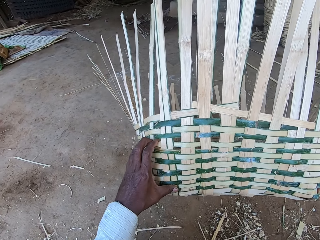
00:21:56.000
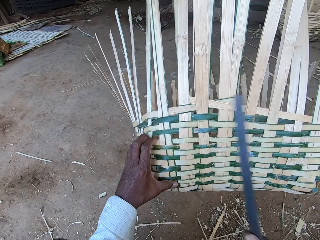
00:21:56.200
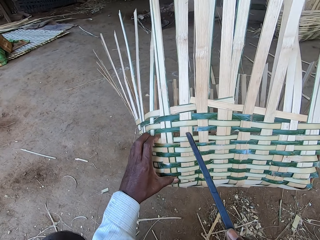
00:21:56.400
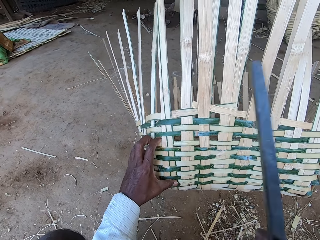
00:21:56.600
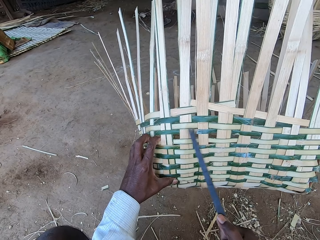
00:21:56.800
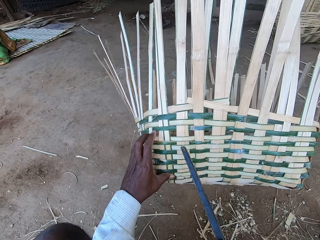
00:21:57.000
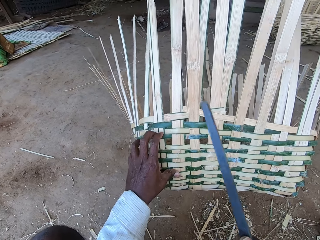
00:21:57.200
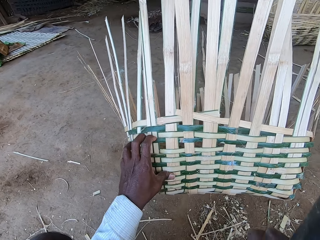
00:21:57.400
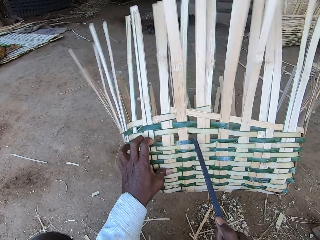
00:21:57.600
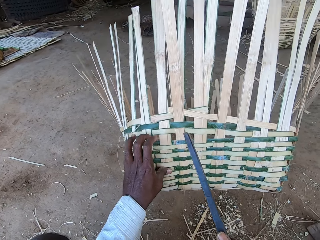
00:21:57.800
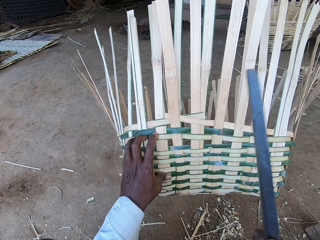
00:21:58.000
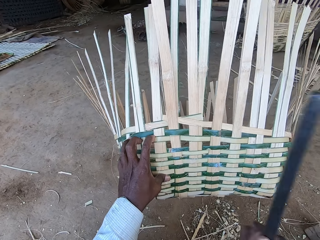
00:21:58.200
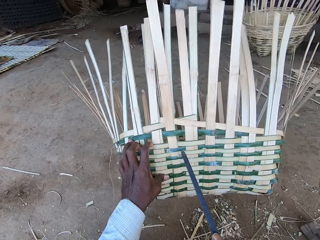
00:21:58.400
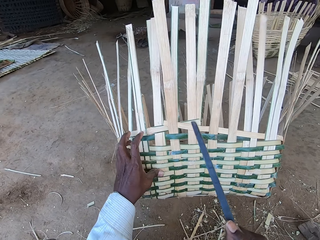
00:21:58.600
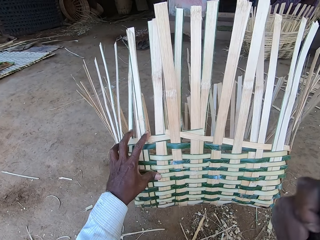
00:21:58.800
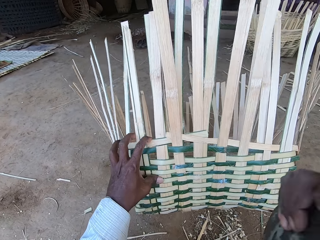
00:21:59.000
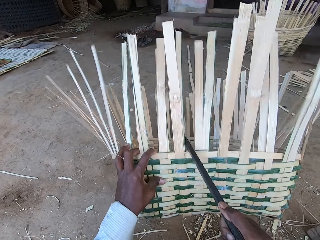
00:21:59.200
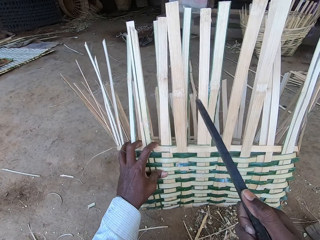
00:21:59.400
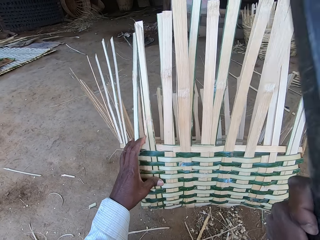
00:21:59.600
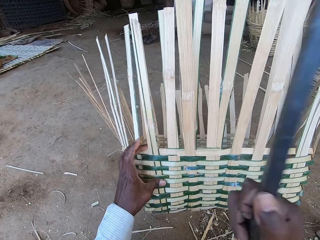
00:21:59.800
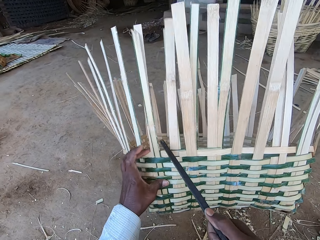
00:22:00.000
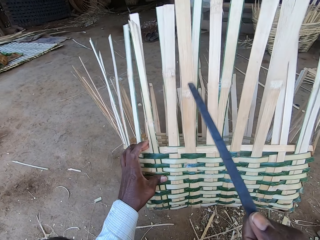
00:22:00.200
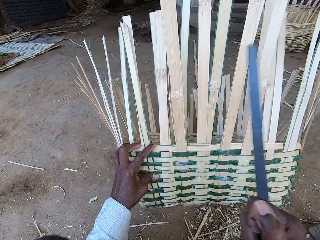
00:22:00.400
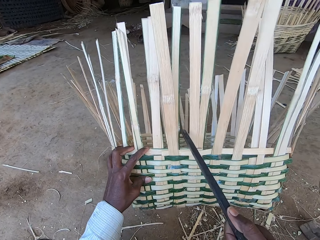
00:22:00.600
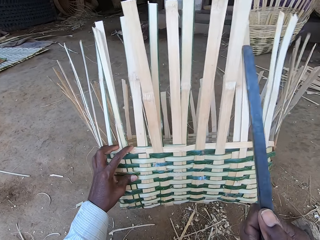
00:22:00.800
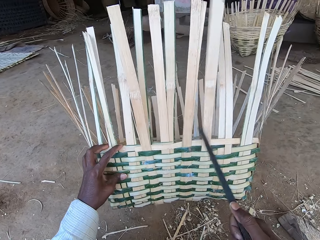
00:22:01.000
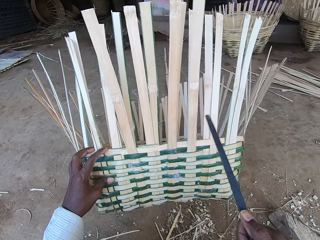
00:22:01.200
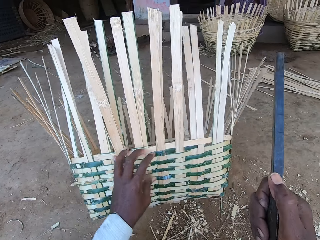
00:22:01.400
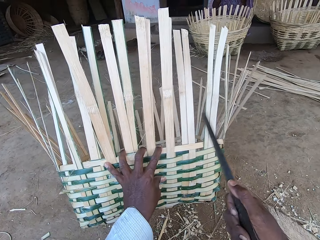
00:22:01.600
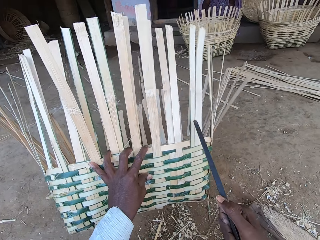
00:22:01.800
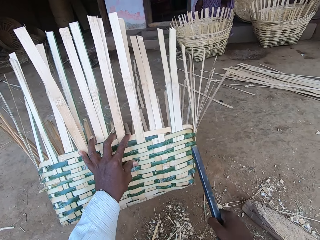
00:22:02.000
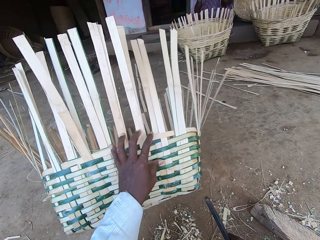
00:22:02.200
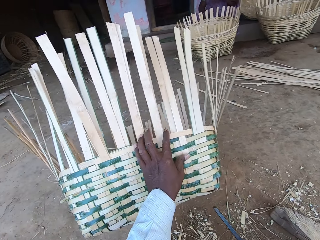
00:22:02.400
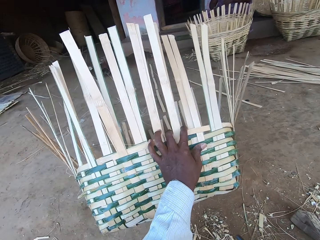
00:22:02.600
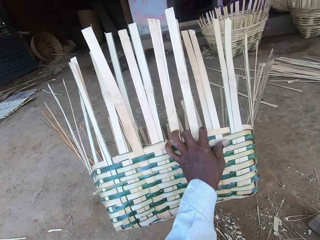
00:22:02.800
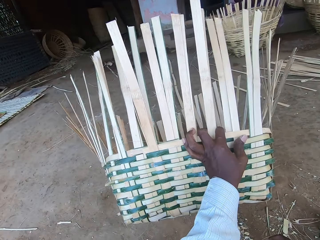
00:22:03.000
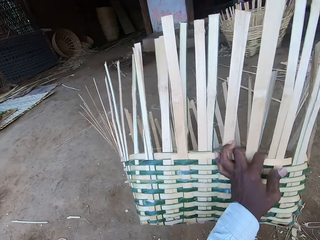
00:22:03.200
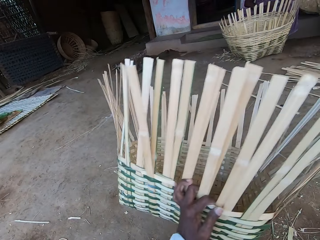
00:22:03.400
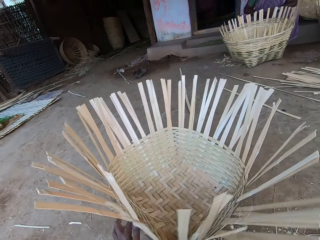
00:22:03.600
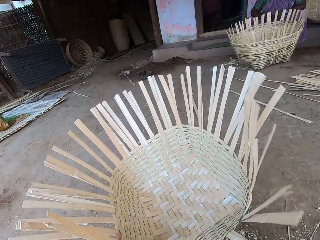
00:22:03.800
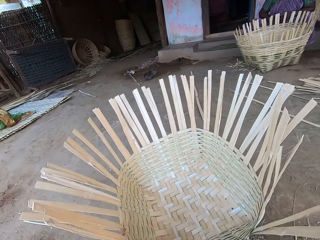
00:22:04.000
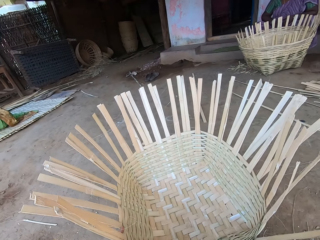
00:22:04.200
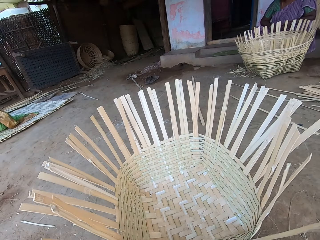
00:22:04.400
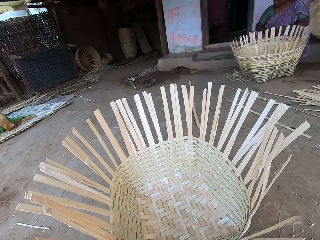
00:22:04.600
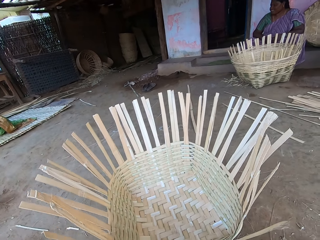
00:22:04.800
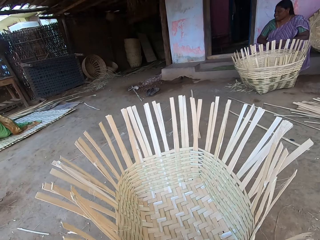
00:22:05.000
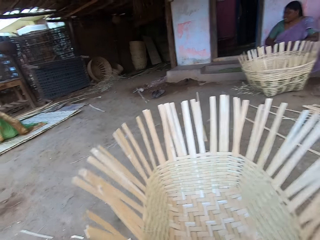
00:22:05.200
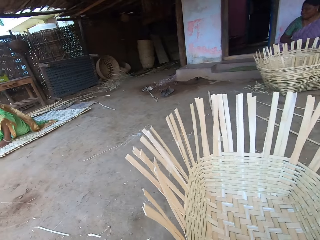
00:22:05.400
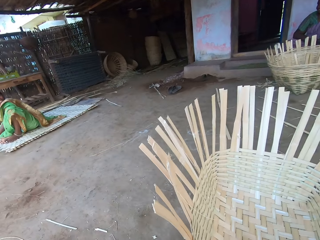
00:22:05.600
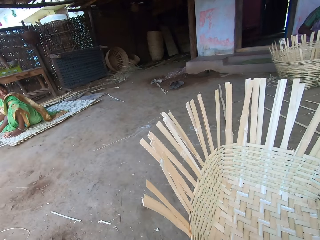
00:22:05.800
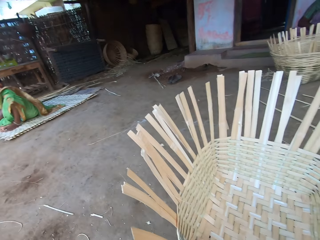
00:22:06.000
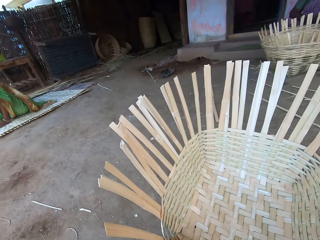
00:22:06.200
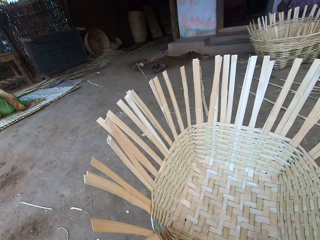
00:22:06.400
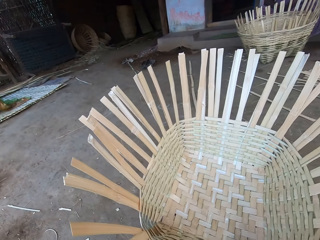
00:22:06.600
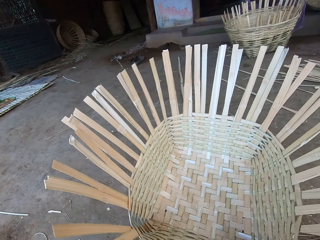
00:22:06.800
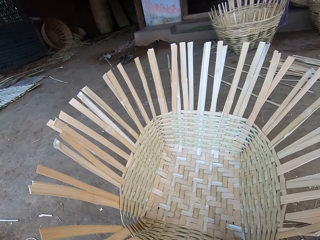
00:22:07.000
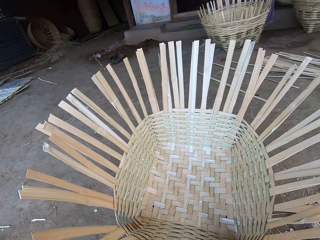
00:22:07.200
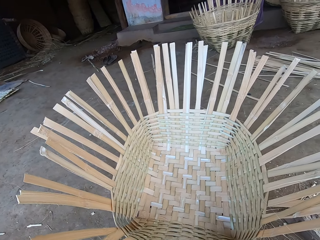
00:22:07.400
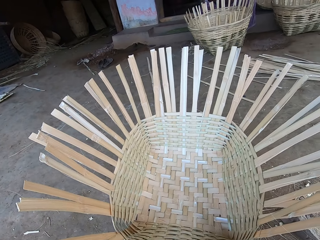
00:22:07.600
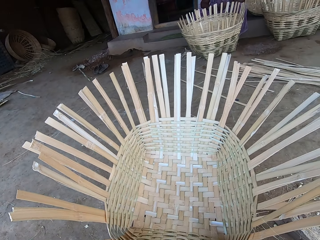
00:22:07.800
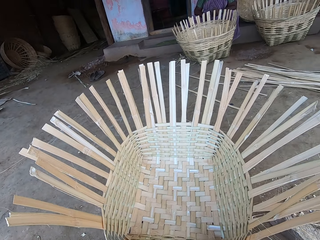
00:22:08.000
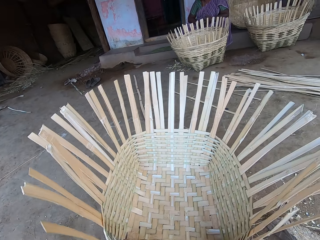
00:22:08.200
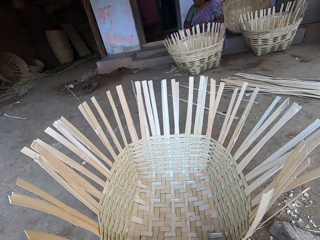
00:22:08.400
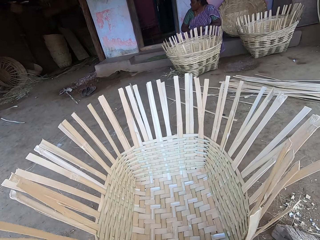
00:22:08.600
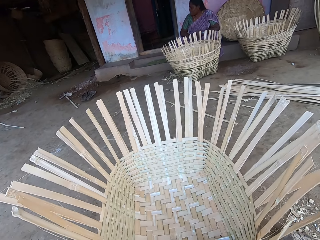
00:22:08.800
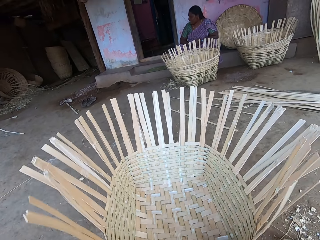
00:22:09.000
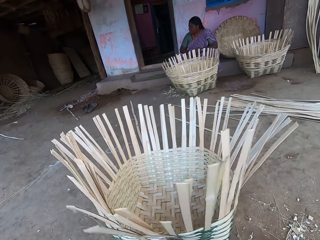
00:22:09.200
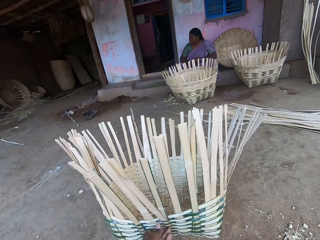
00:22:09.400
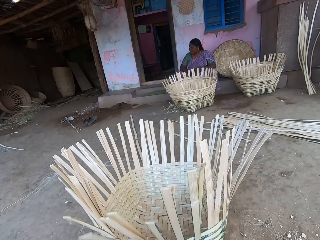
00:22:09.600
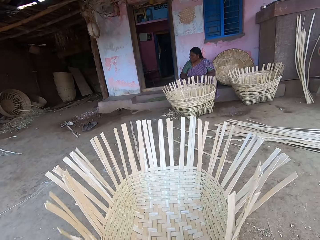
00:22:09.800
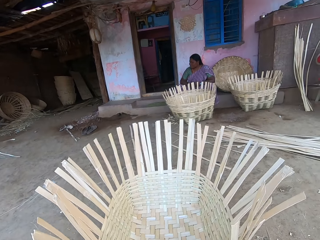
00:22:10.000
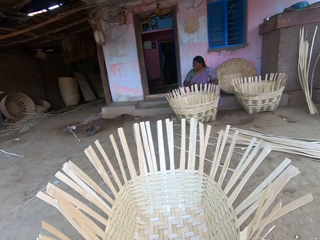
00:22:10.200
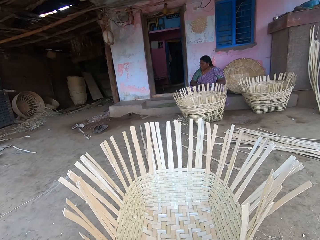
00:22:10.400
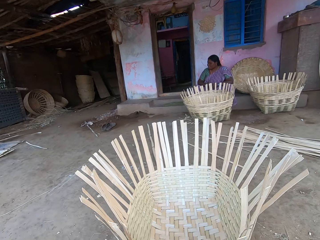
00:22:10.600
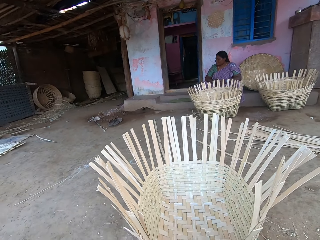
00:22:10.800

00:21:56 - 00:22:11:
The camera wearer moves the basket with his left hand. He turns the basket. A woman interacts with another woman and the camera wearer. The camera wearer talks.

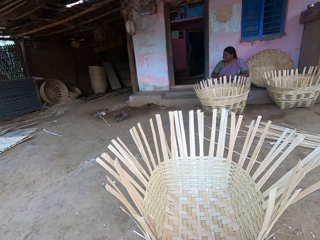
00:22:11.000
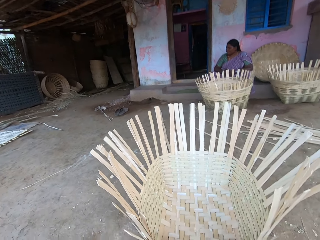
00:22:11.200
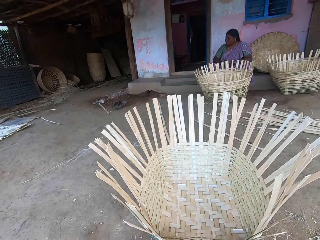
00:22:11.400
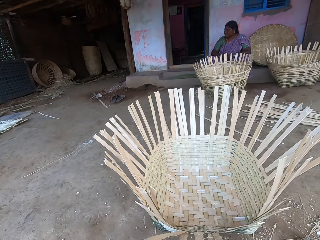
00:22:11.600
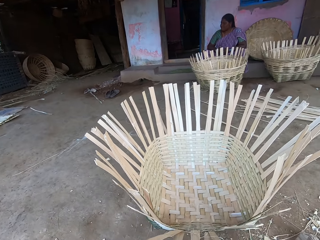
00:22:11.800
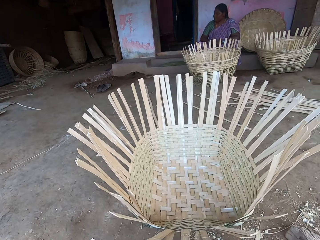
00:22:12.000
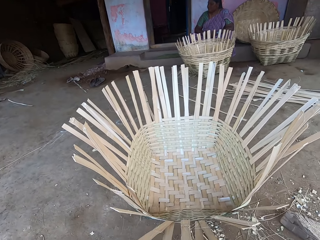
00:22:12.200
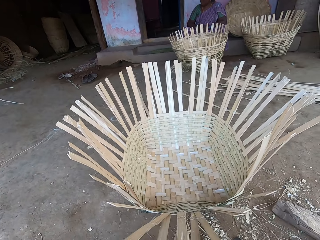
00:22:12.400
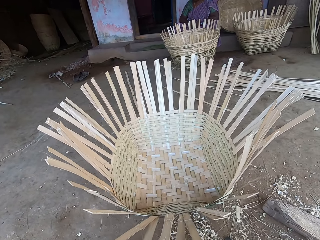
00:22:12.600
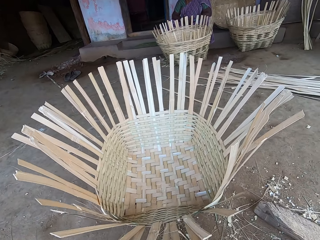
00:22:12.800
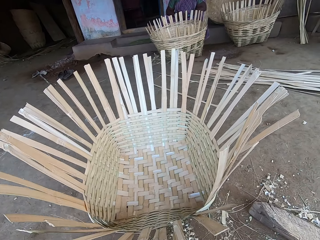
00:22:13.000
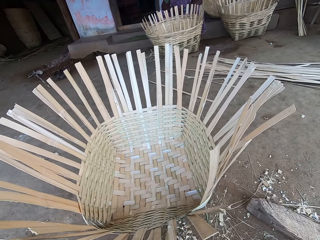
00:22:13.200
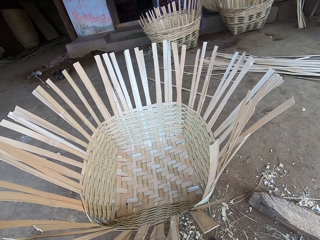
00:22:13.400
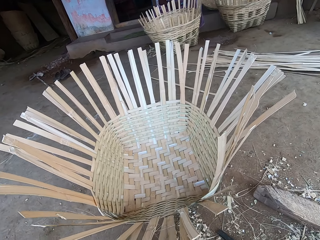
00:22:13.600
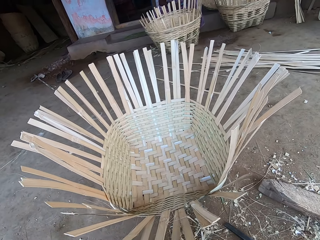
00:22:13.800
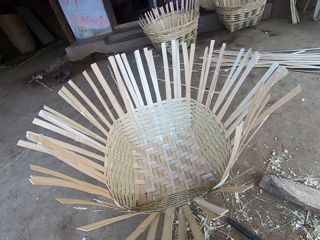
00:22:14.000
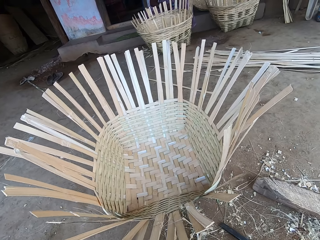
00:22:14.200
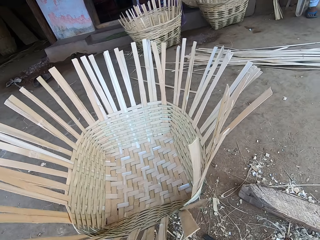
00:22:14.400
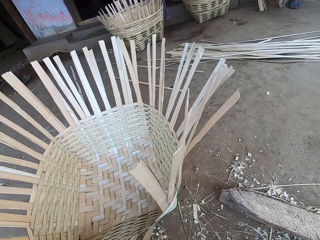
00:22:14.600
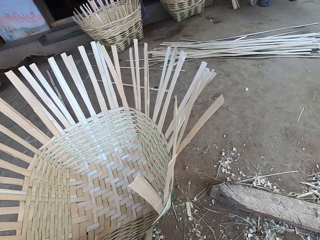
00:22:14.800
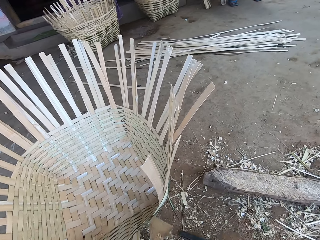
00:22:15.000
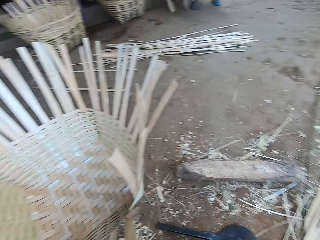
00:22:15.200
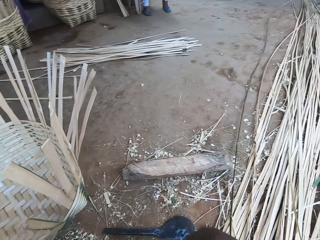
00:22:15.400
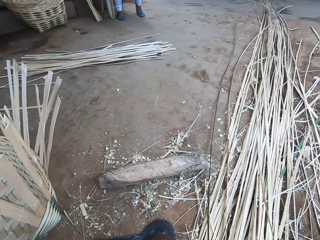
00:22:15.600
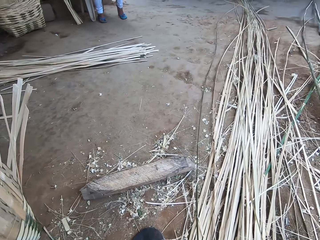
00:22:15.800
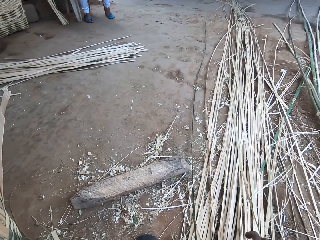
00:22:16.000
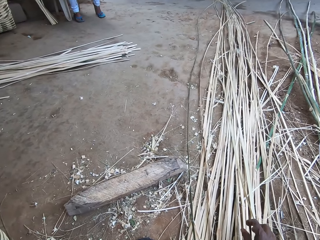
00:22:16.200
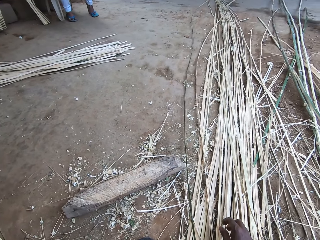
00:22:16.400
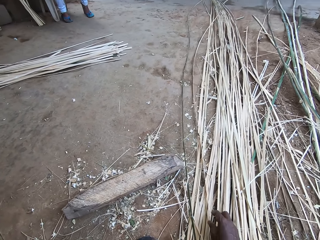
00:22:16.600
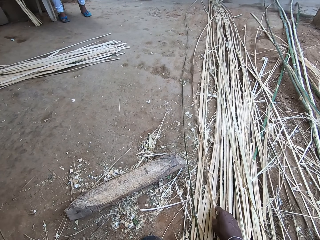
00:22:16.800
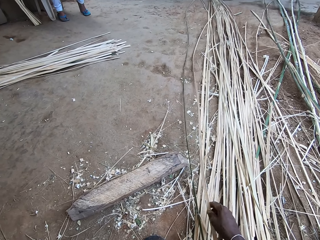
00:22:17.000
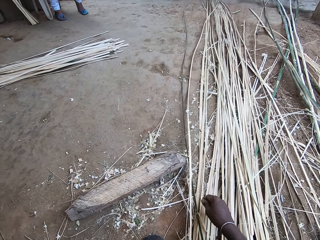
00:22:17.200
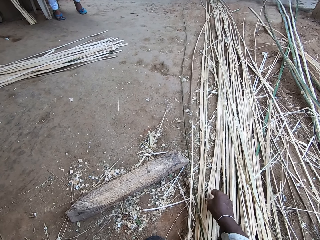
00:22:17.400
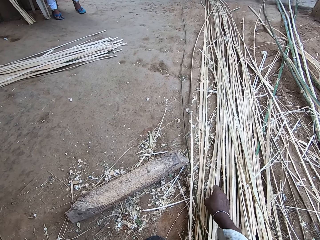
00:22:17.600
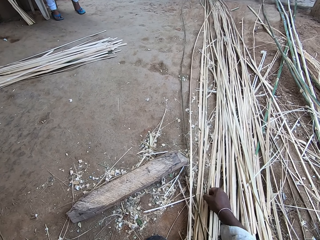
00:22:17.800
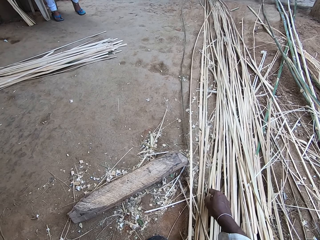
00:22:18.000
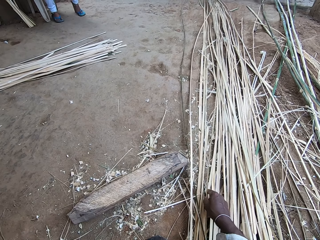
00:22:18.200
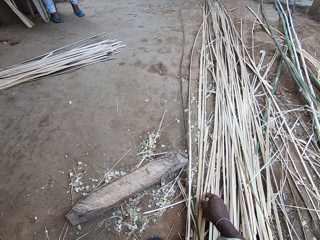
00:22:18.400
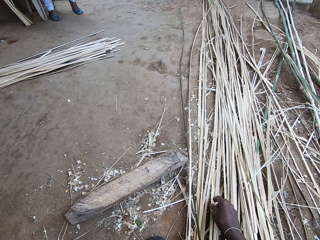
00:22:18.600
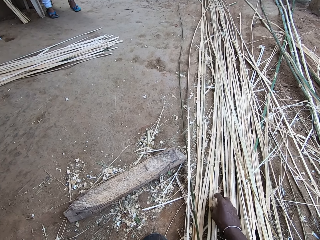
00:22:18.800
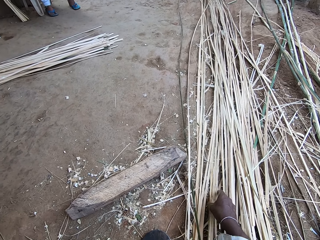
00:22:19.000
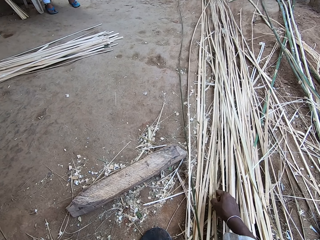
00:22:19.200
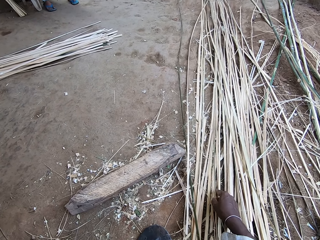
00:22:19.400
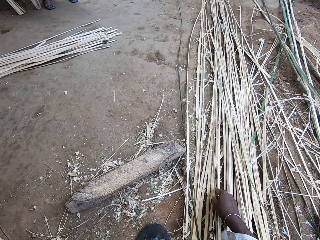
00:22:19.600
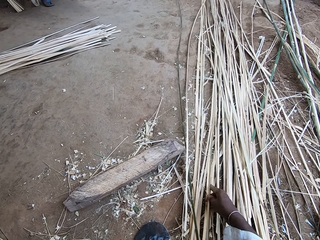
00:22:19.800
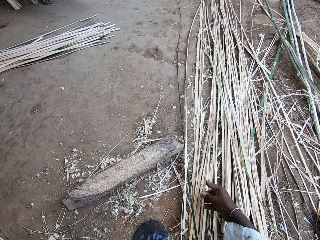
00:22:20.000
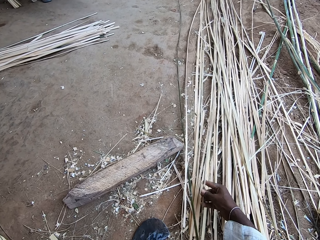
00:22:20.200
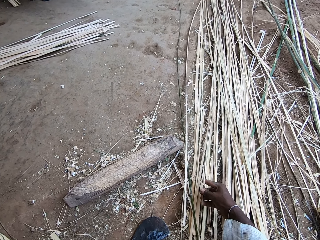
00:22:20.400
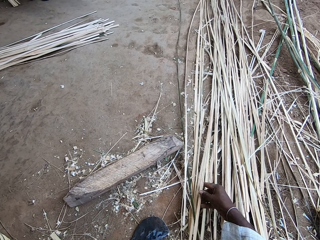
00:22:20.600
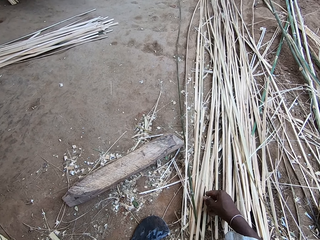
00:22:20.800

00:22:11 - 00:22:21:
The camera wearer moves a bamboo strip on the floor with his right hand. He sorts out bamboo strips on the floor with his right hand. He touches palm leaf stalks.
